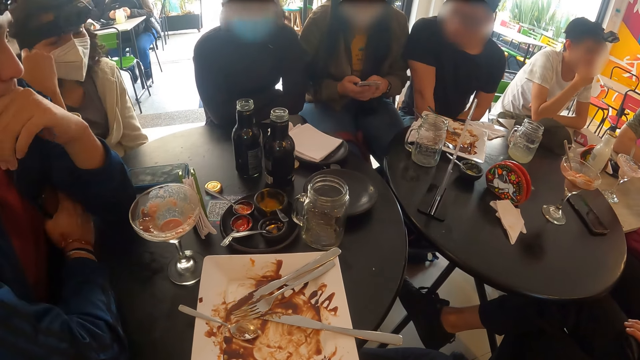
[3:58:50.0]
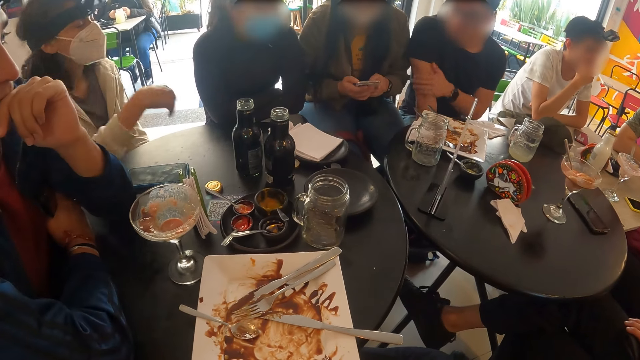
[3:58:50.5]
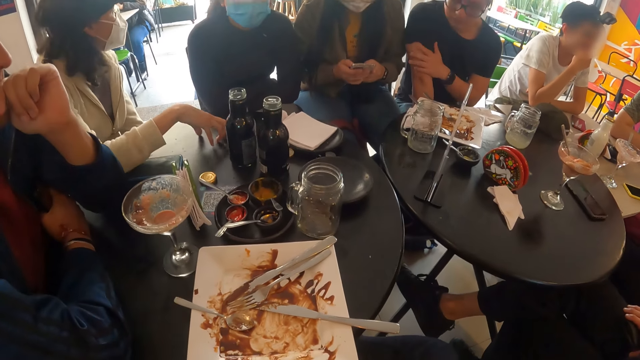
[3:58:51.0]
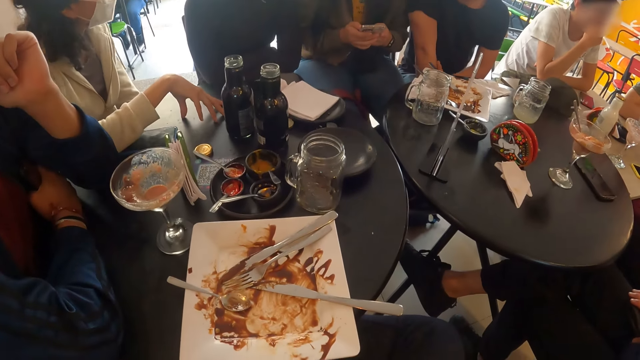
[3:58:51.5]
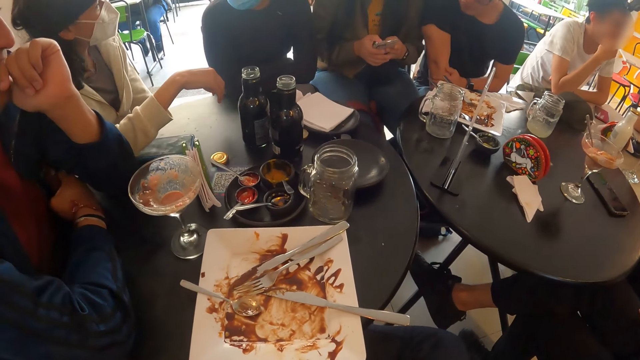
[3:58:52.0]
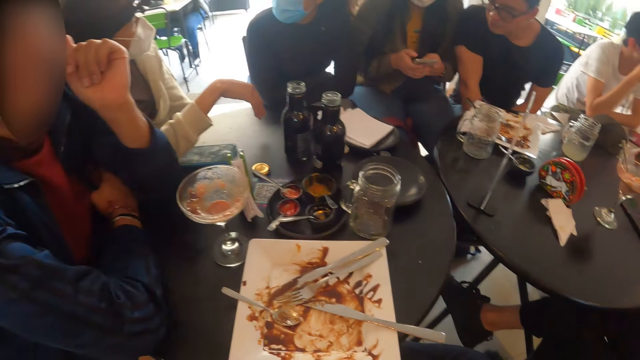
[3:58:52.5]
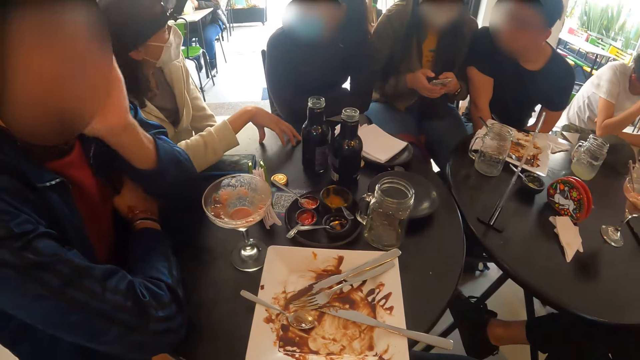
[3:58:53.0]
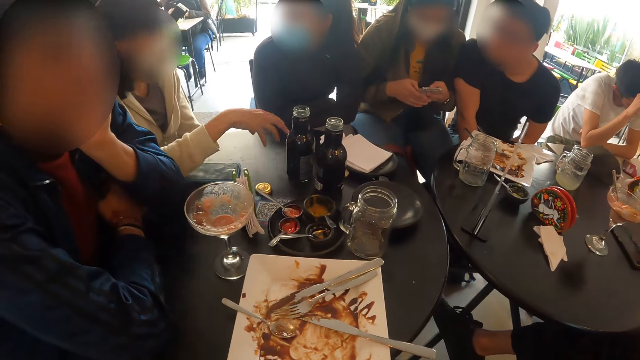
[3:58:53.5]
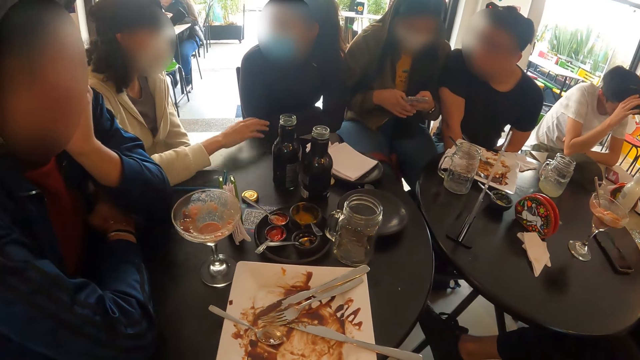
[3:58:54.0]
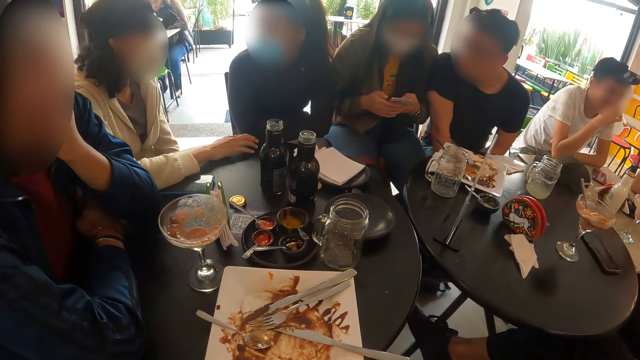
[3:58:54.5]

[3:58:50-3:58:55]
The woman operates the phone with both hands.

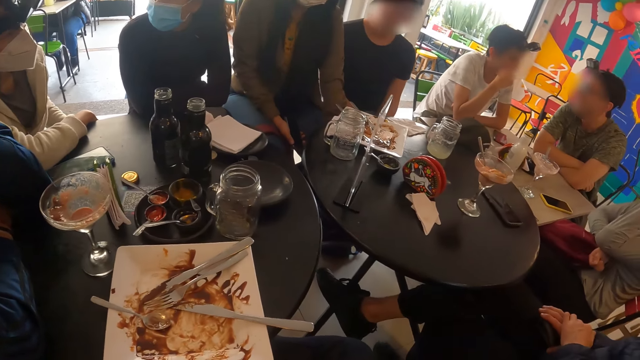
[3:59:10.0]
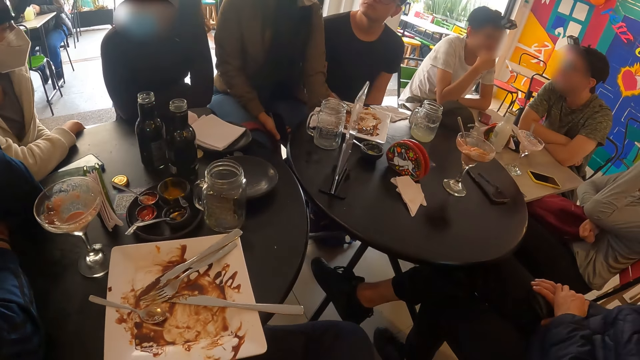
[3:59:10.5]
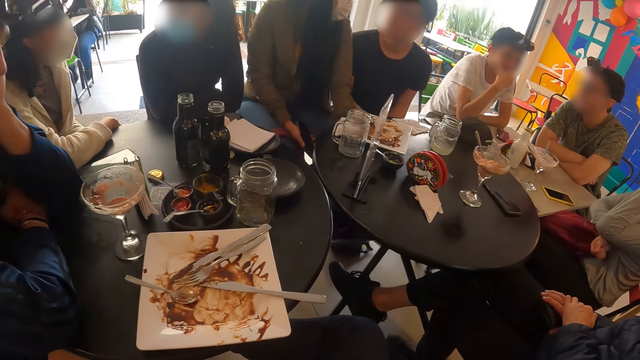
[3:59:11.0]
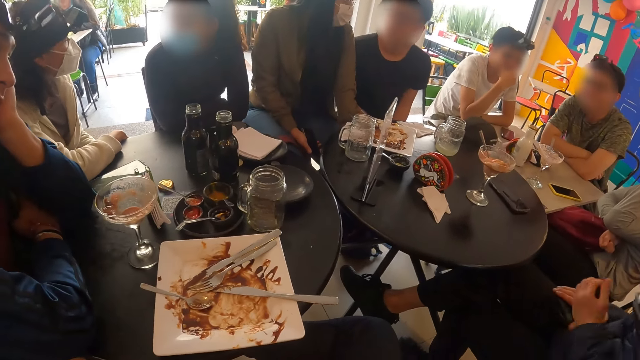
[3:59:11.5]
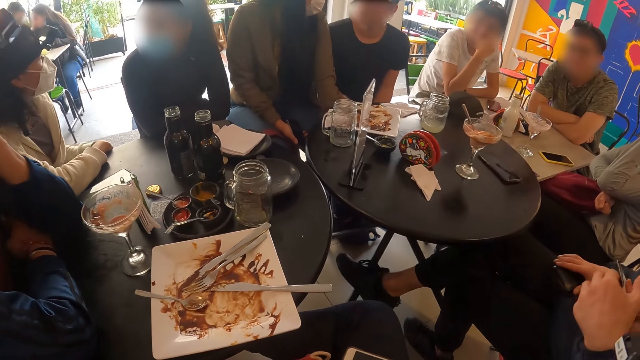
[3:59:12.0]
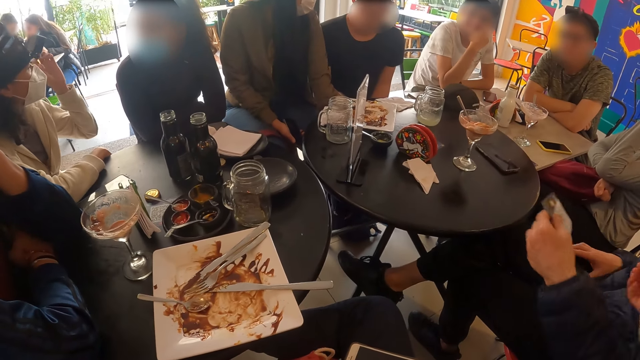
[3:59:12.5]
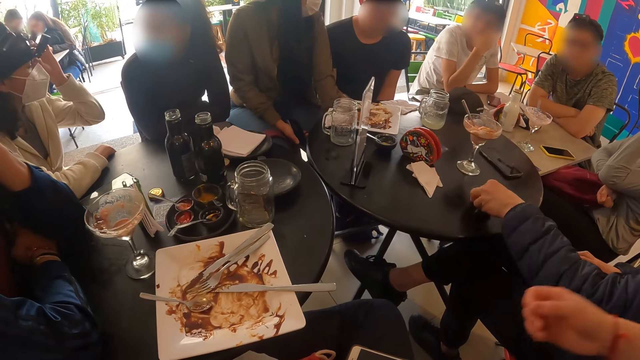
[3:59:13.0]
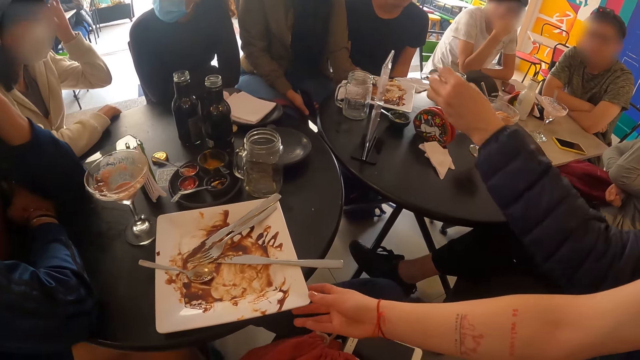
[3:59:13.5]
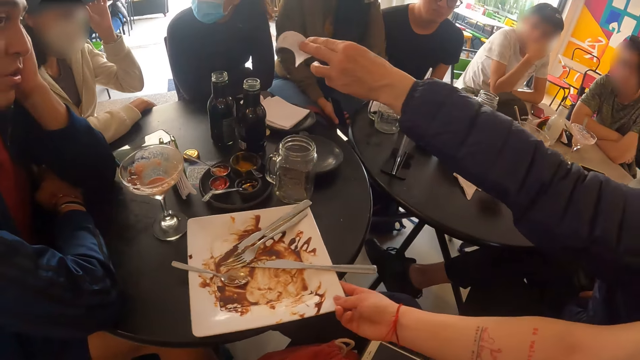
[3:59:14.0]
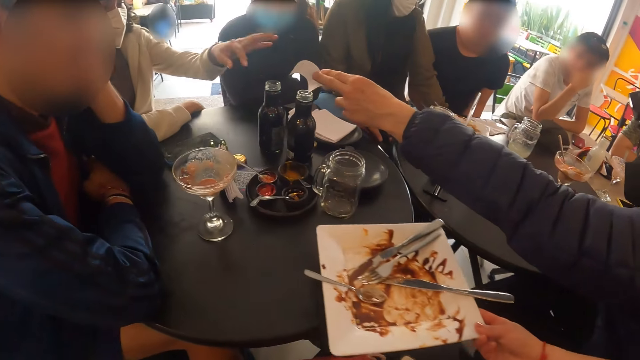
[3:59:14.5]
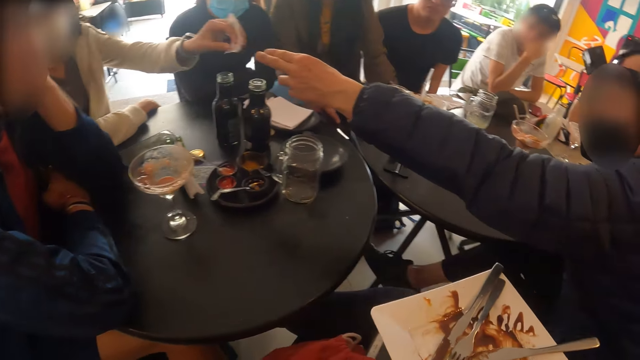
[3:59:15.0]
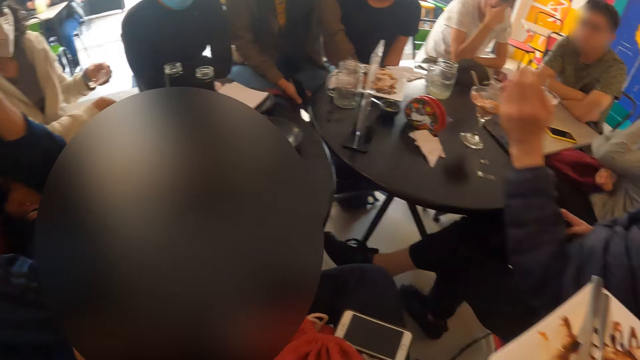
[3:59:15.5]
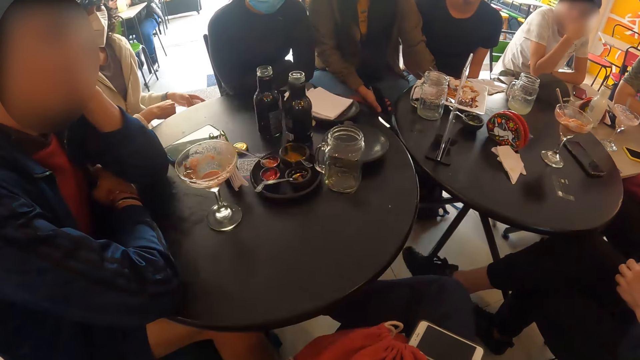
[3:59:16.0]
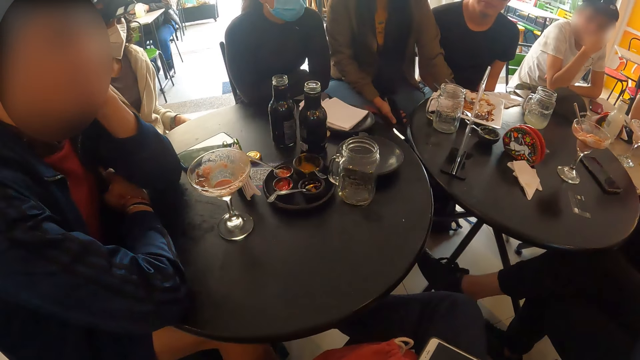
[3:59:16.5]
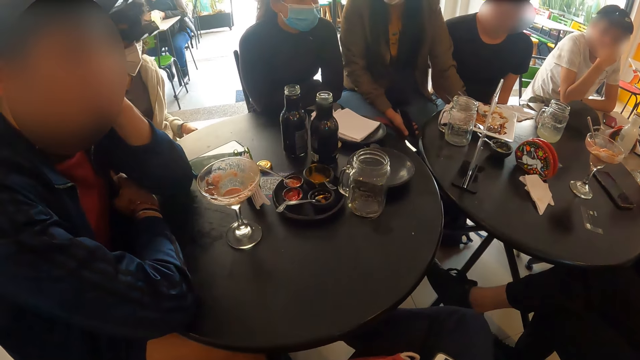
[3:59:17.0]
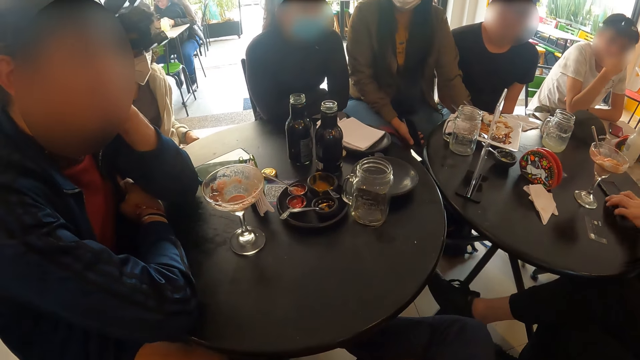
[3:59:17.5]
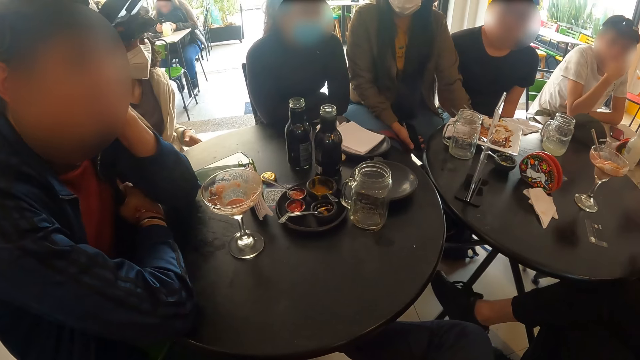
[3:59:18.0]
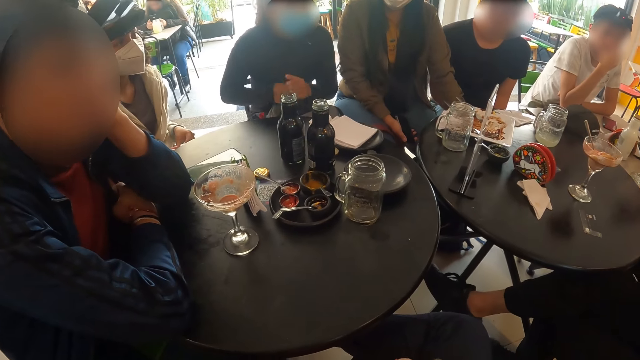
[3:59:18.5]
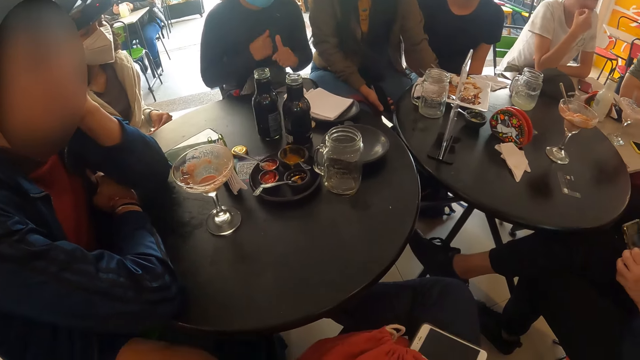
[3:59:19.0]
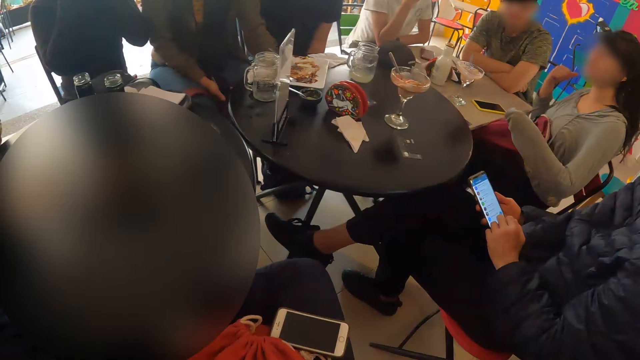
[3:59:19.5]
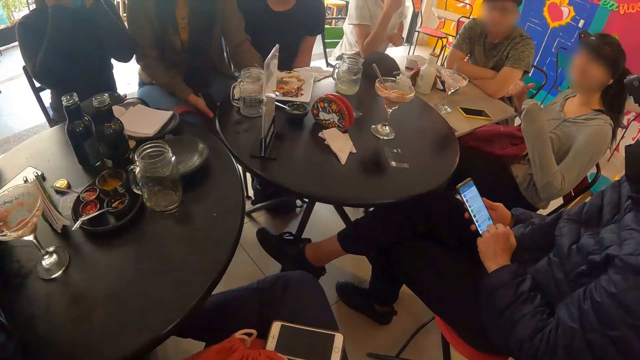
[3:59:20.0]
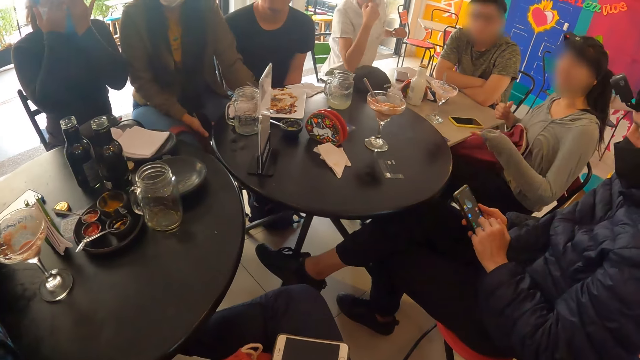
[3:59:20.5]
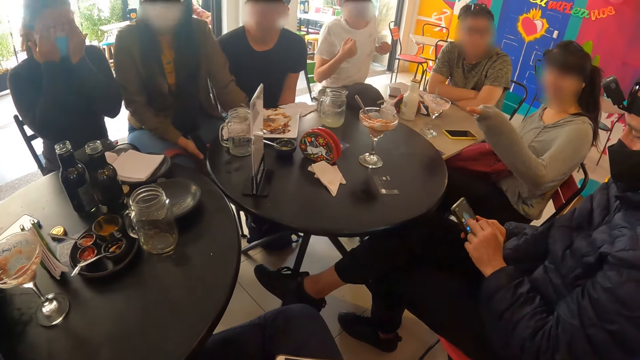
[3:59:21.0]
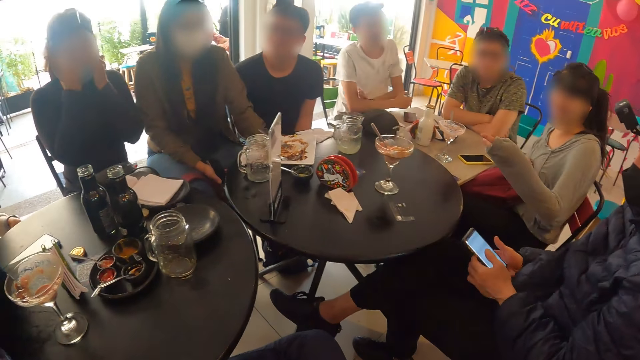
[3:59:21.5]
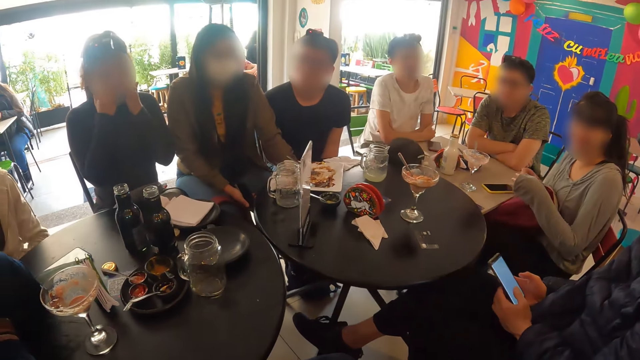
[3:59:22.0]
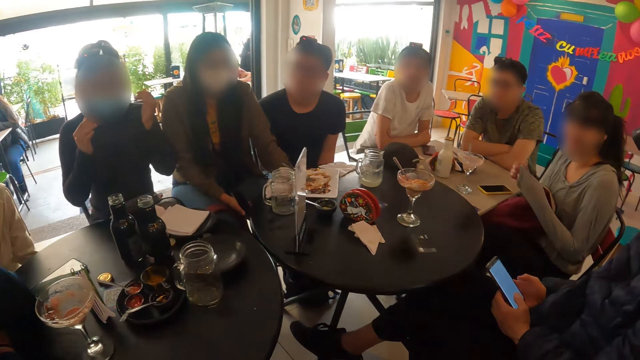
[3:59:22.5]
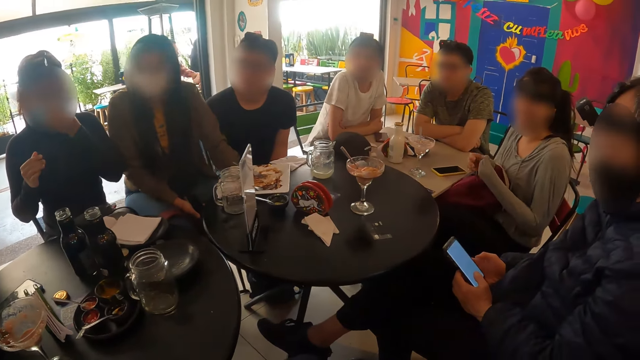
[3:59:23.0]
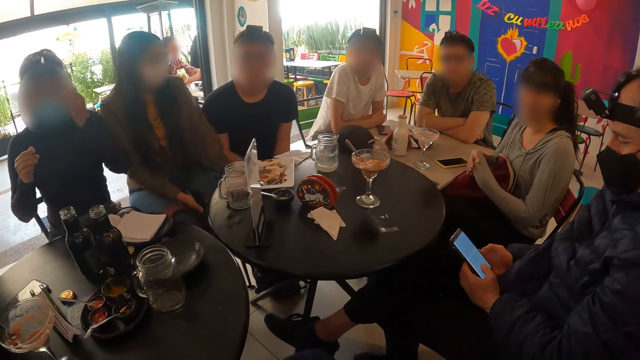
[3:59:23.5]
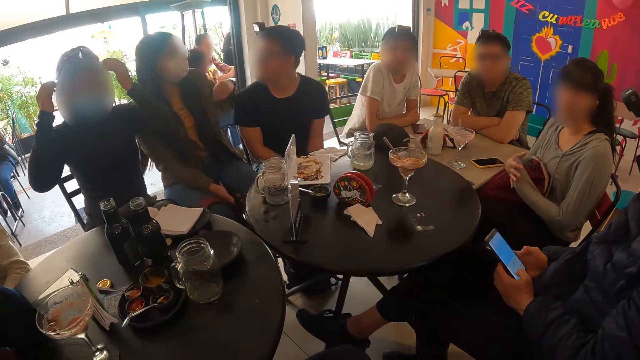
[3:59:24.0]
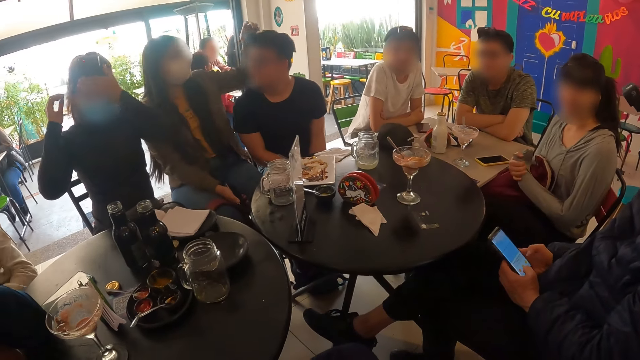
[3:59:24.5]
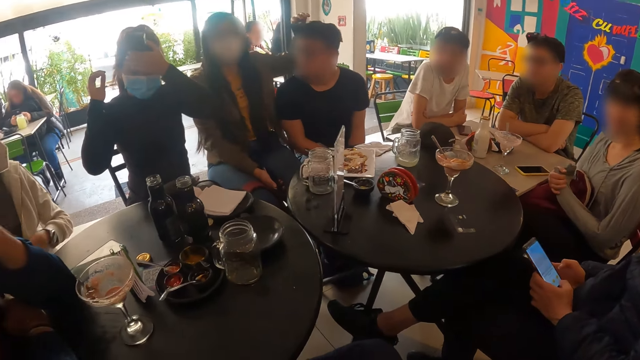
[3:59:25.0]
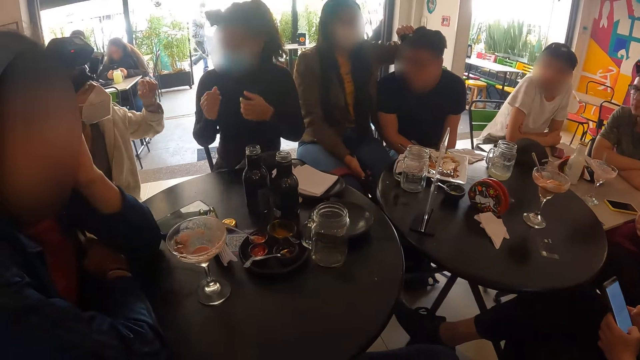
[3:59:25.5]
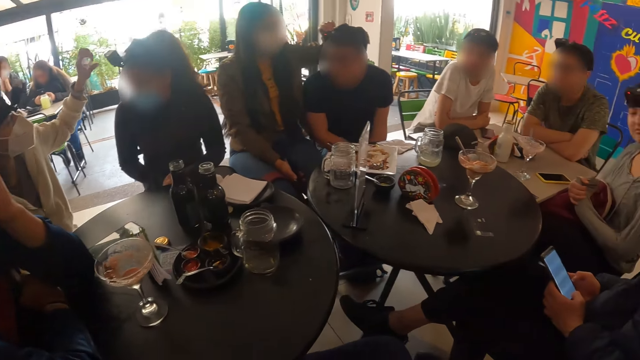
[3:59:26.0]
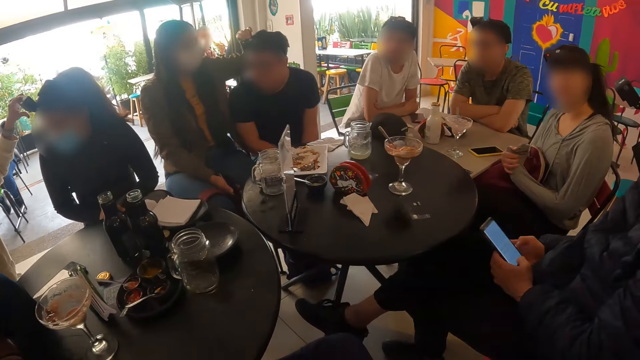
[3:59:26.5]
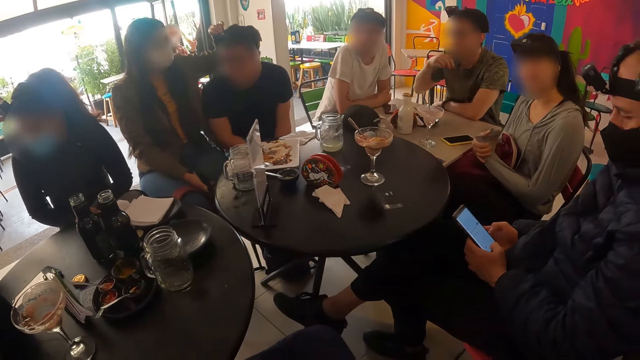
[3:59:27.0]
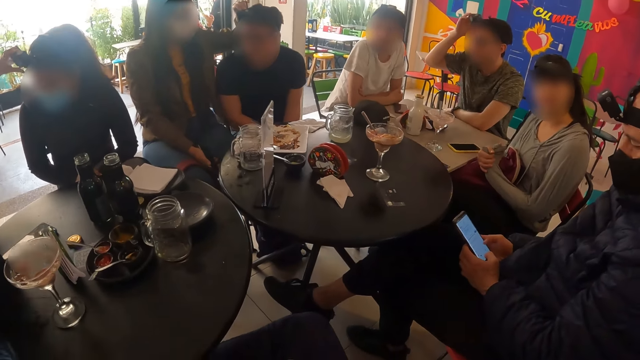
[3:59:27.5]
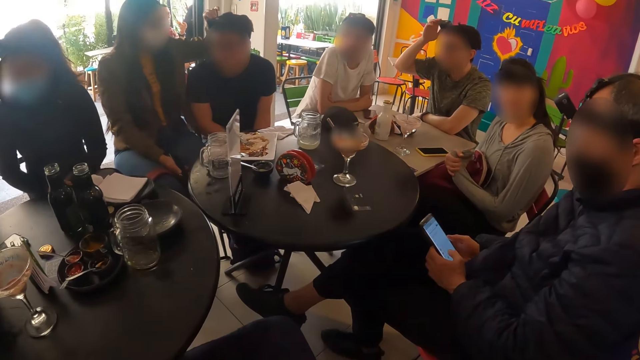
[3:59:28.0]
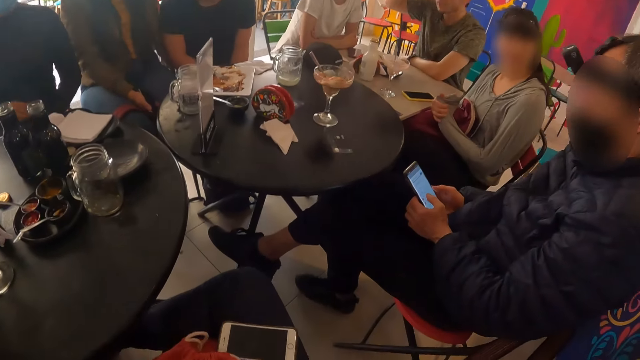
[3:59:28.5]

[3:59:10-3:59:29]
A man collects the ATM card and a piece of paper from a woman with his left hand. Another woman touches her head with her left hand. The man drops the ATM card on the table with his left hand. The first woman picks up a plate from the table with her right hand. The second woman collects the piece of paper from the man with her left hand. The man picks up a phone from the table with his right hand. A third woman interacts with a fourth woman. The man operates the phone with both hands. The third woman touches her head with her right hand. Another woman adjusts a camera on another man's head with her left hand. The second woman adjusts a camera on the third woman's head with her left hand. A third man adjusts a camera on his head with his right hand.
